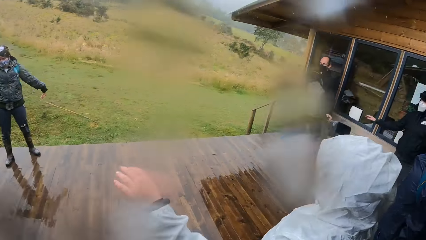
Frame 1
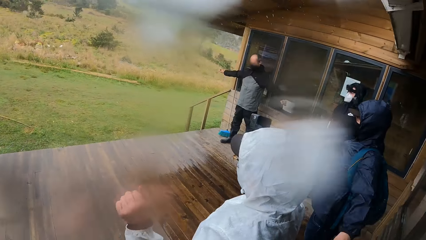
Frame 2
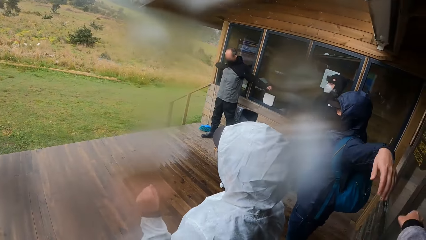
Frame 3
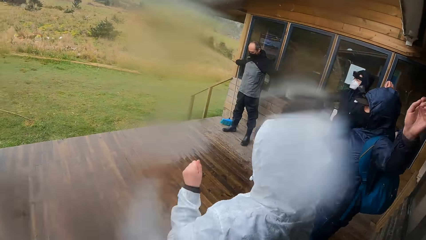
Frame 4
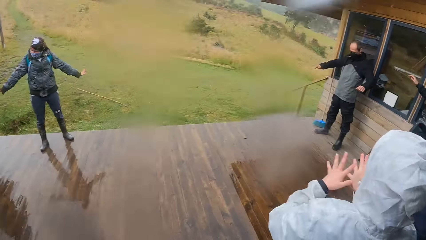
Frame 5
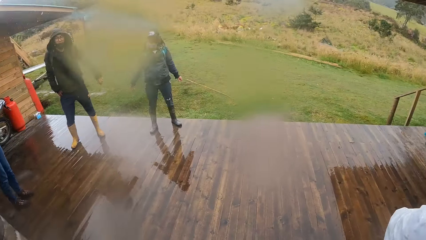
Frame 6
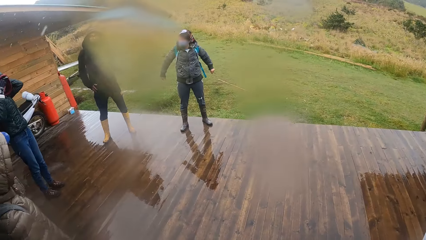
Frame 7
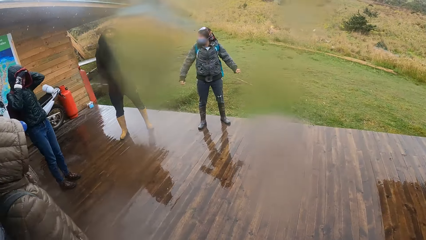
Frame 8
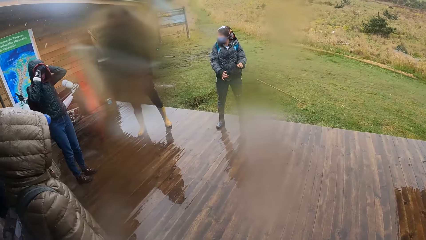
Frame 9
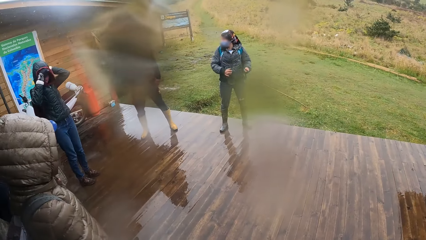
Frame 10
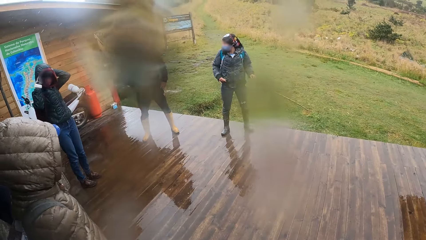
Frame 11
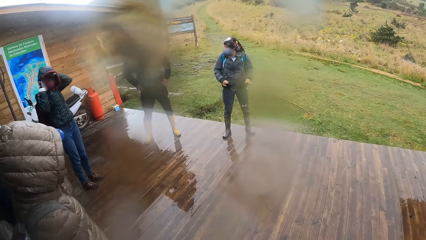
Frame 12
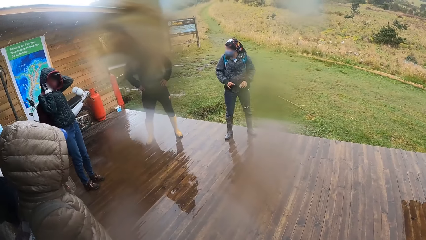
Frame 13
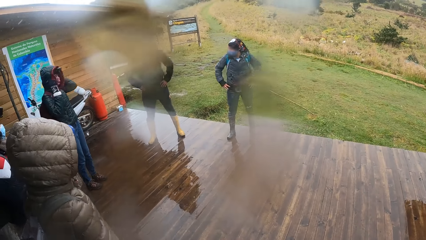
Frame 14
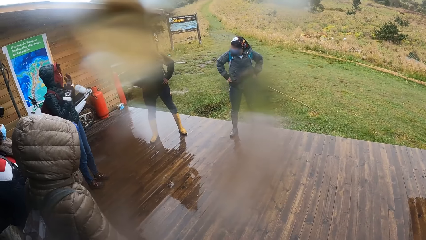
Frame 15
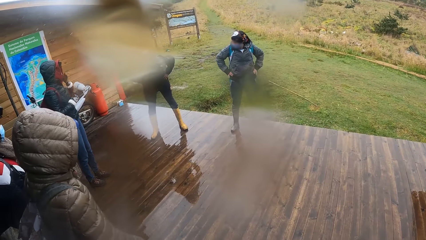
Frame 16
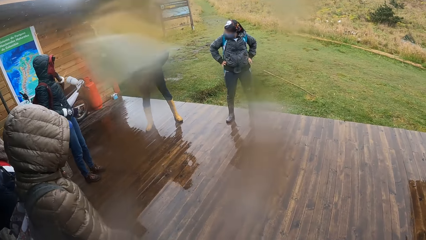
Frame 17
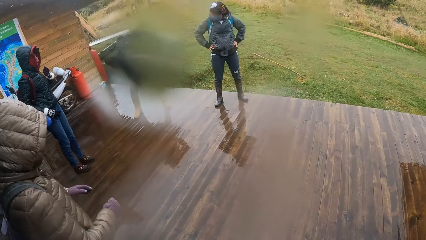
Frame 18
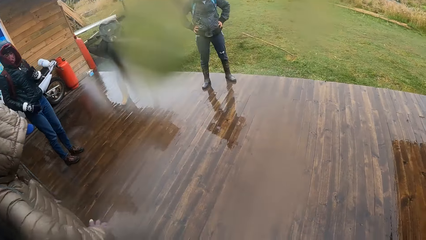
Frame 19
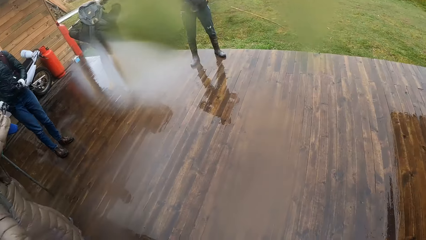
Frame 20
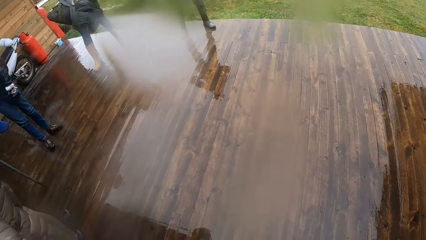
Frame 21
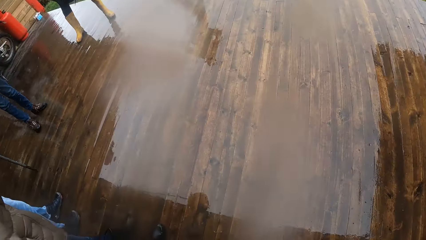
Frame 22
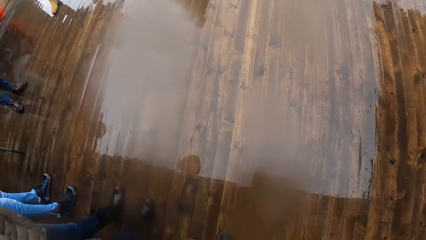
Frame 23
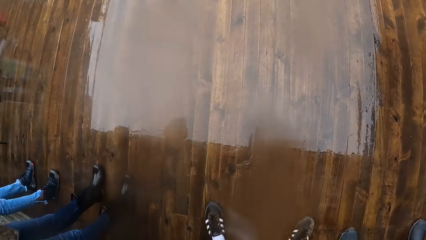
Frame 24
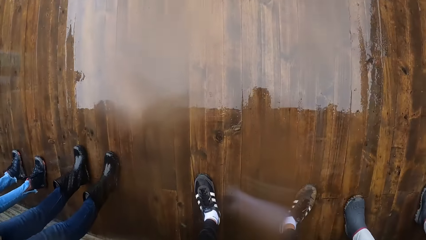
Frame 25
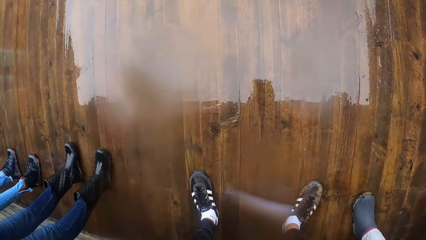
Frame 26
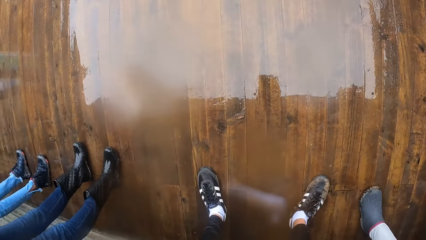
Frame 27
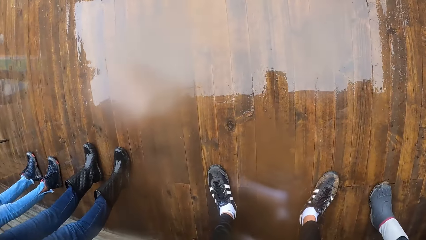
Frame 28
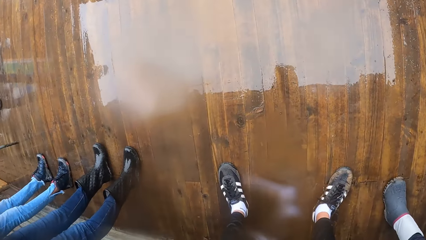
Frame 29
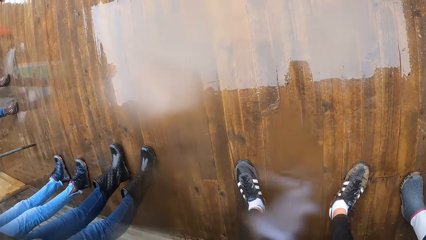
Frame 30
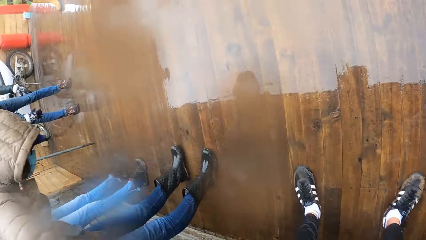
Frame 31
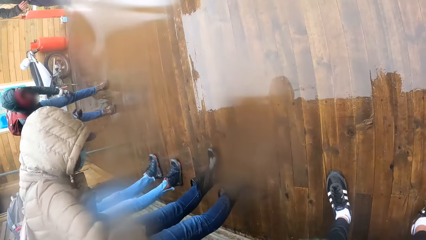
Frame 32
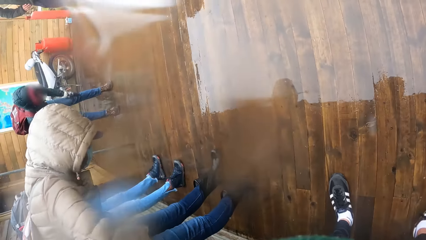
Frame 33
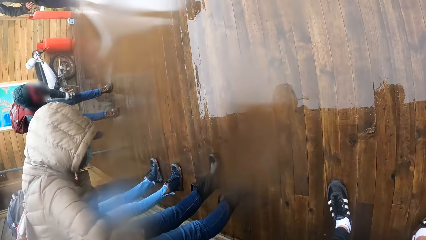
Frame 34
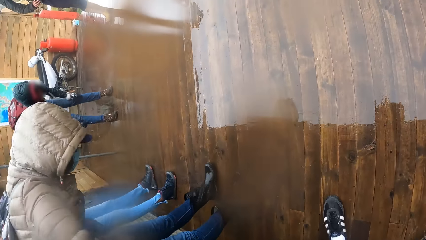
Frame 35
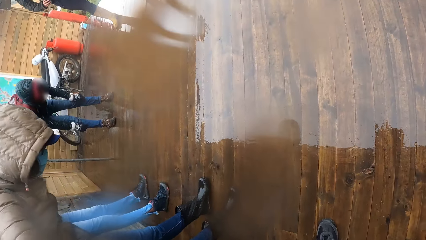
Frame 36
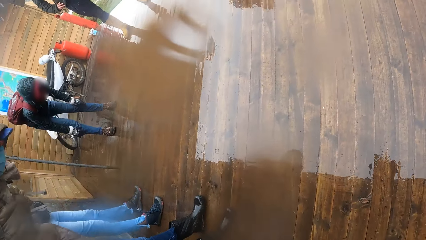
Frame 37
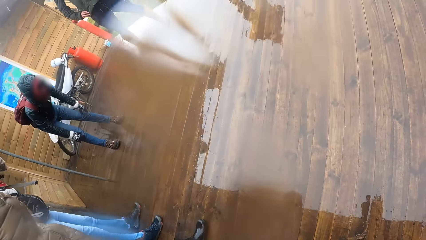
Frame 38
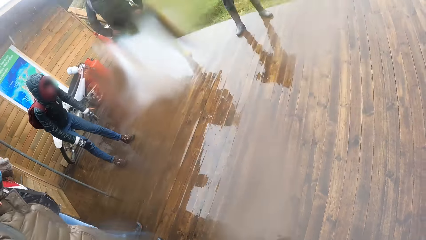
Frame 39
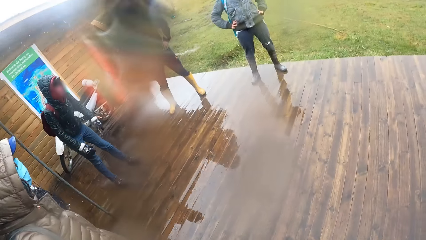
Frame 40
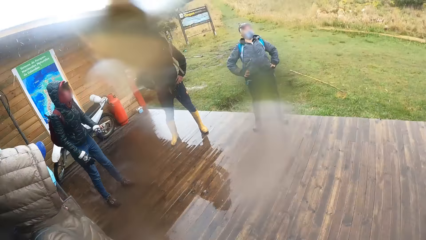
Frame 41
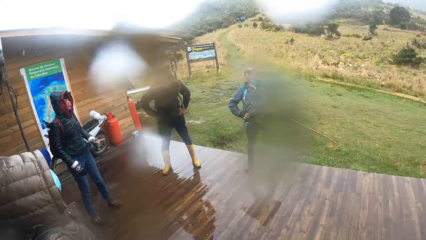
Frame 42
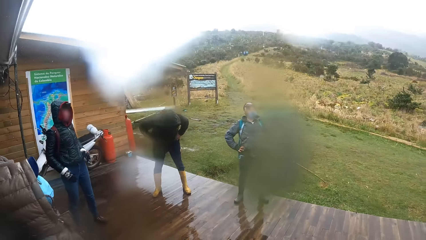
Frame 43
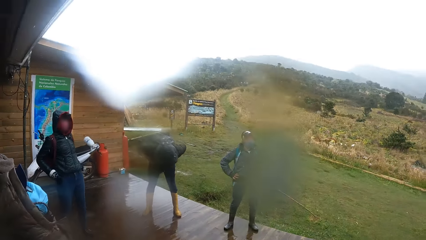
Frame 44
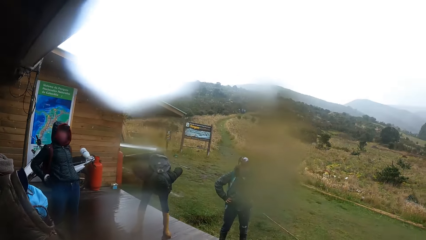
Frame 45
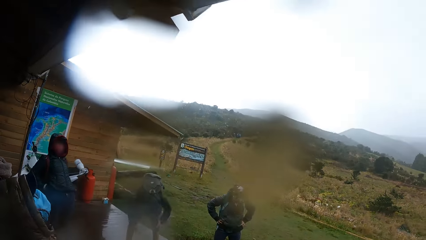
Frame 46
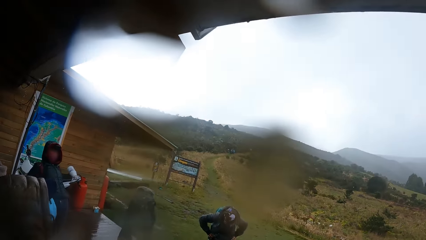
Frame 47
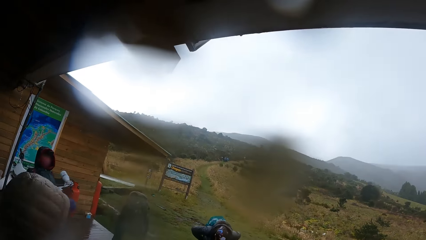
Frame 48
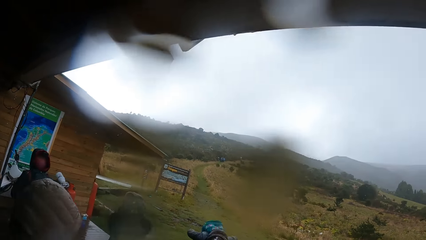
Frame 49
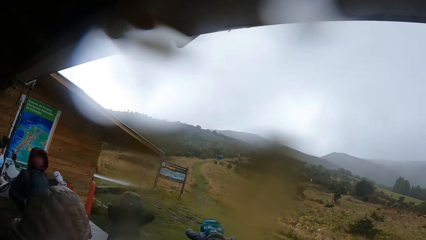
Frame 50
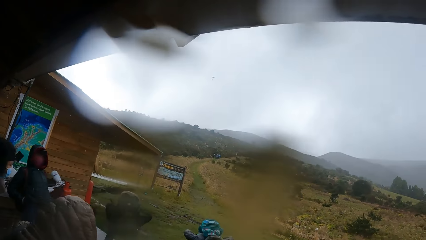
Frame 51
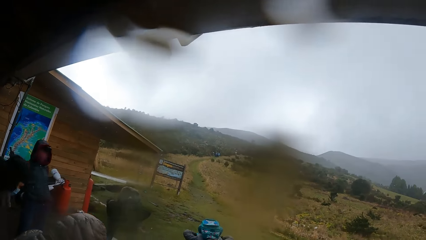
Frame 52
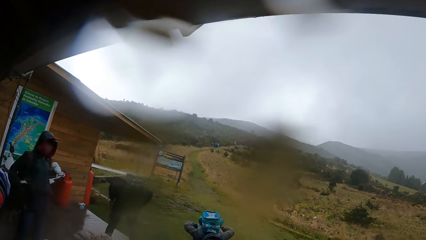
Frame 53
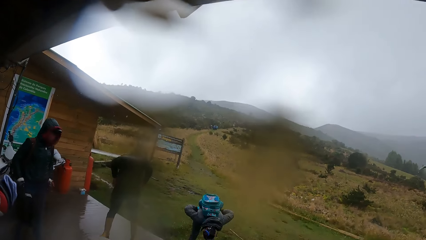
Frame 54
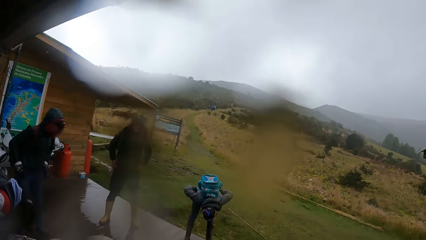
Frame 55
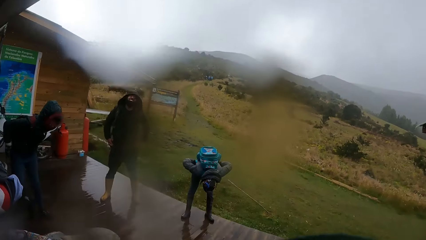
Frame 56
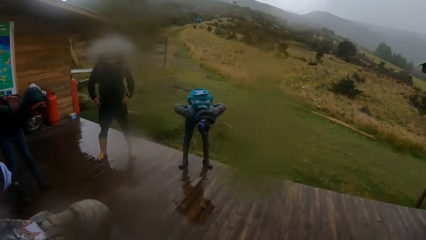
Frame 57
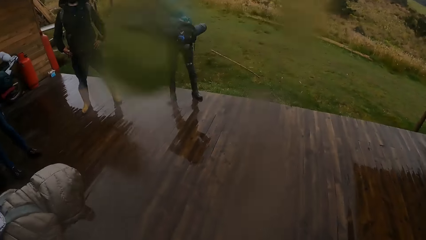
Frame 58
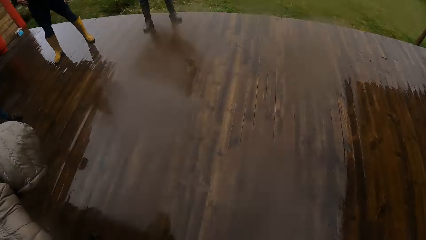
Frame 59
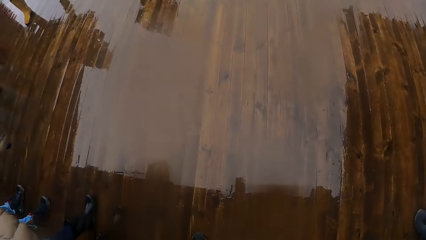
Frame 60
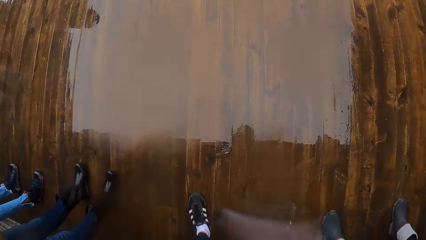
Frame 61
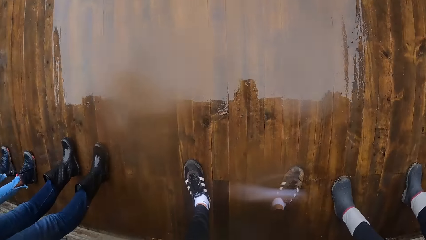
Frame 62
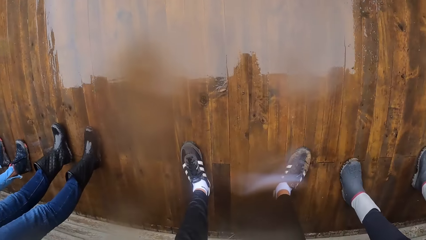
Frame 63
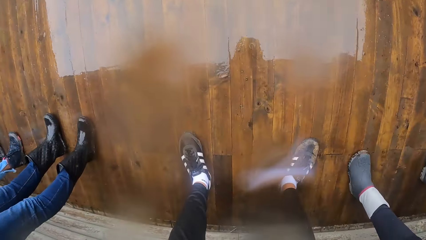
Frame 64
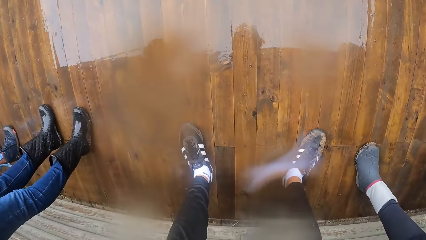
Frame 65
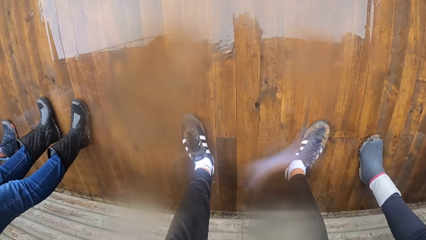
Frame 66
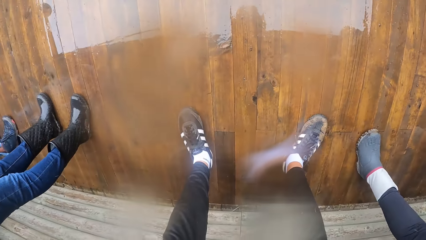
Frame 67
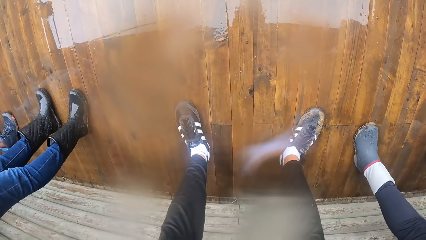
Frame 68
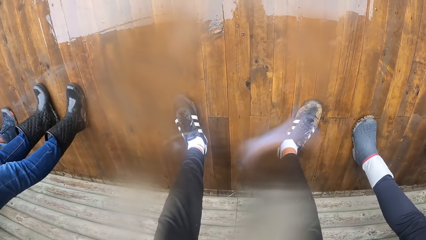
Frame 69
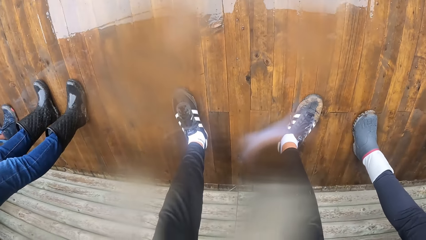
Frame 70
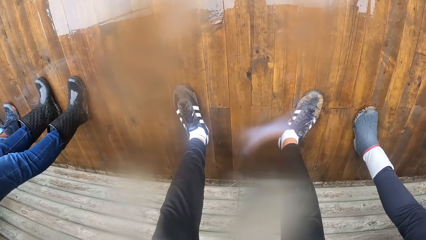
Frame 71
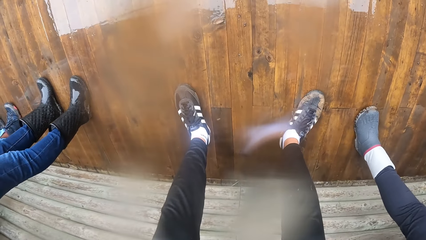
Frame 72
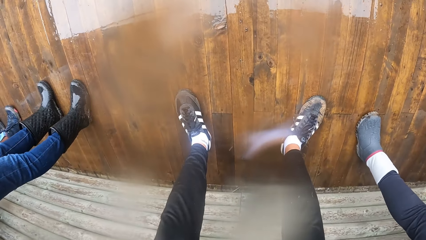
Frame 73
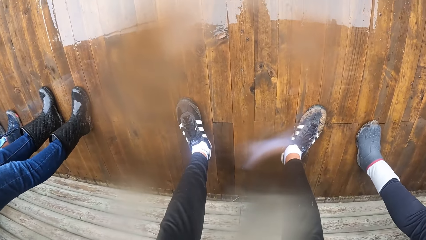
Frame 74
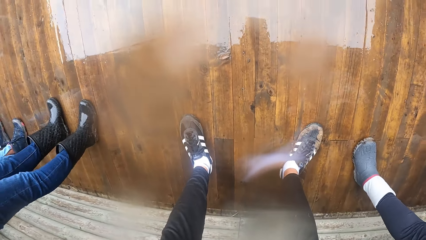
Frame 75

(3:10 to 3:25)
The camera wearer exercises his body with the group of people. He looks around. He looks down at the floor.
